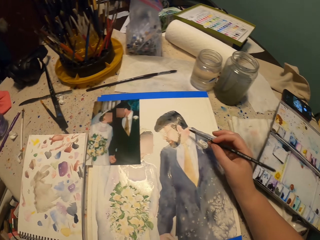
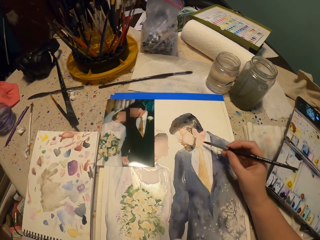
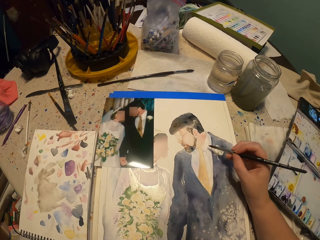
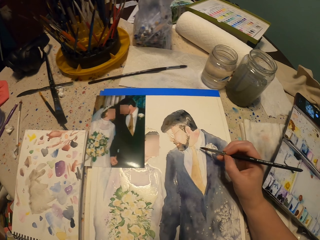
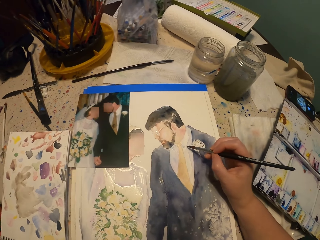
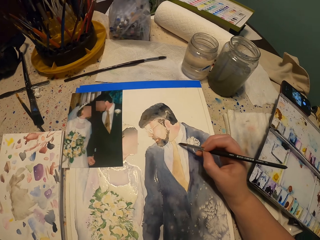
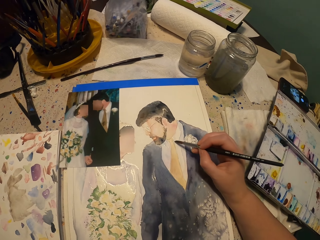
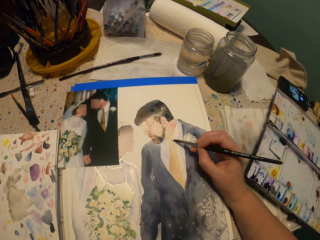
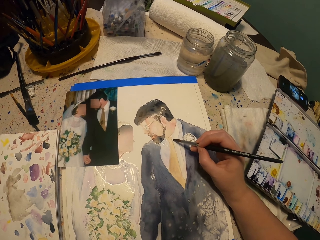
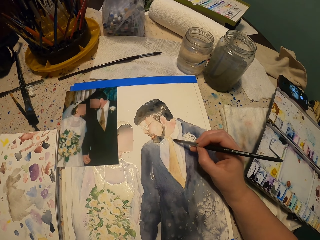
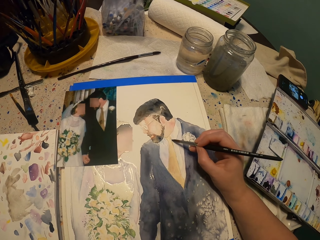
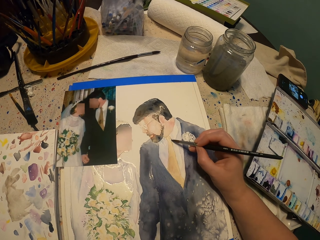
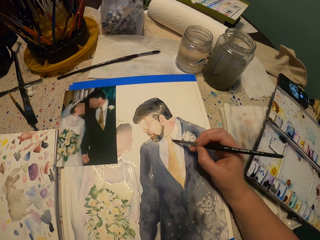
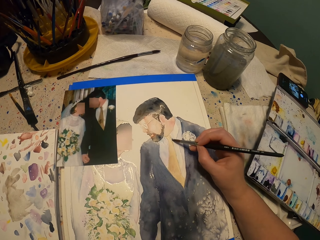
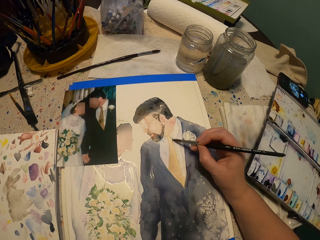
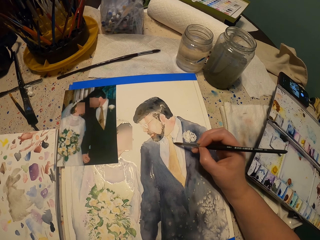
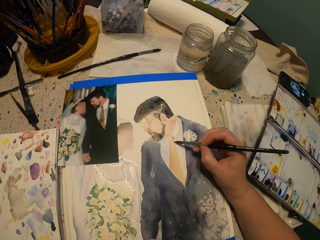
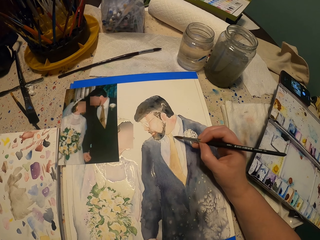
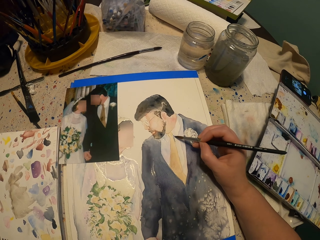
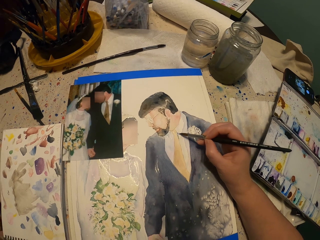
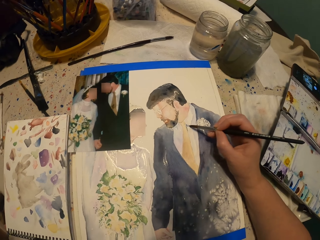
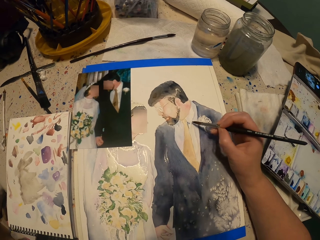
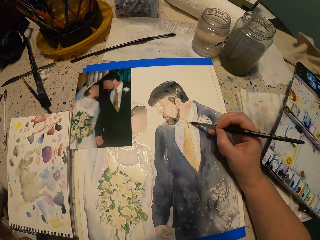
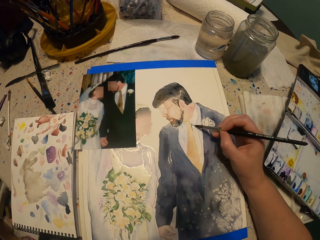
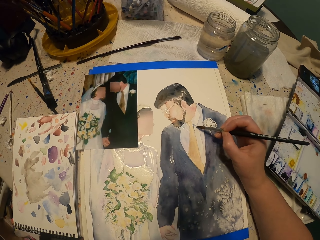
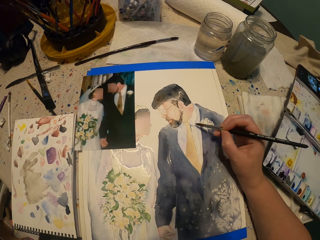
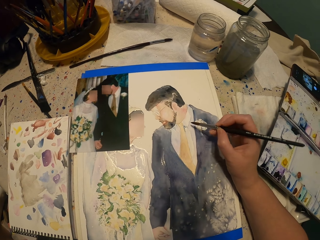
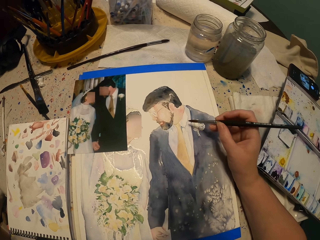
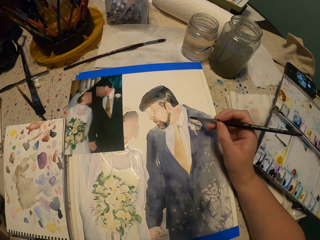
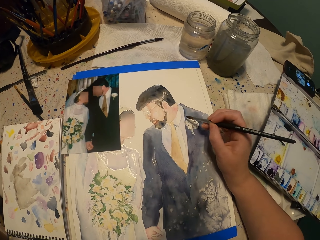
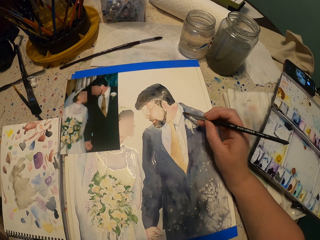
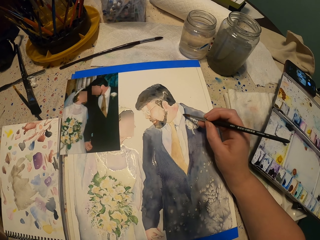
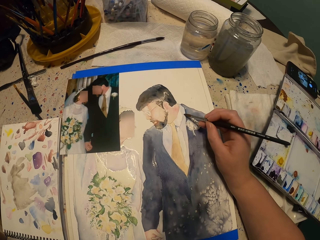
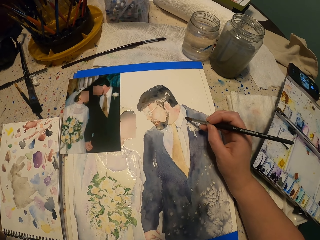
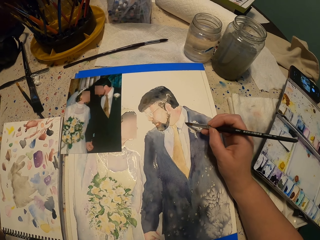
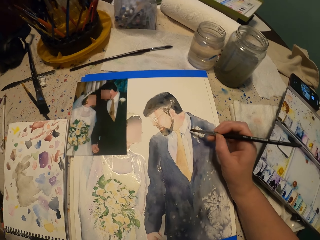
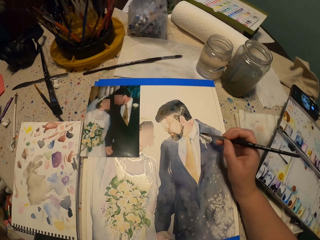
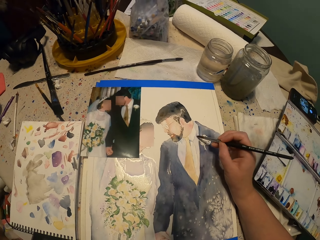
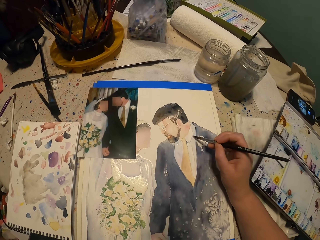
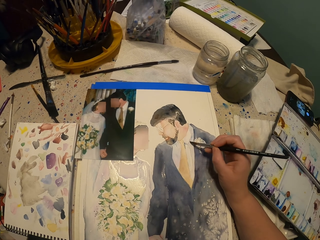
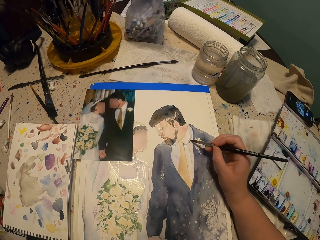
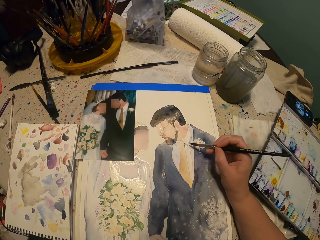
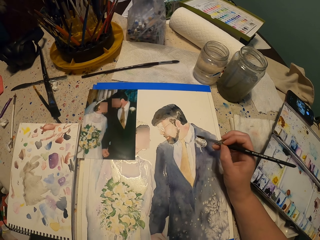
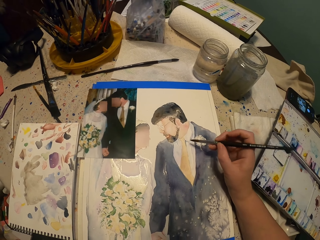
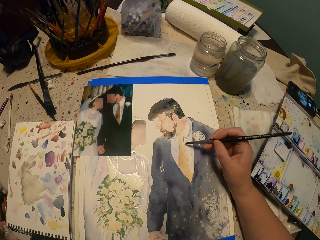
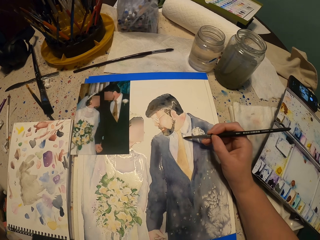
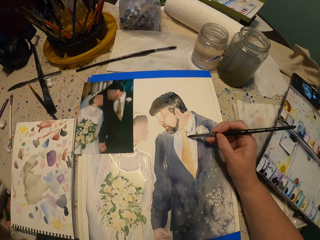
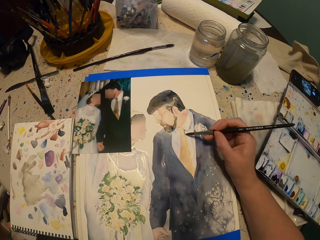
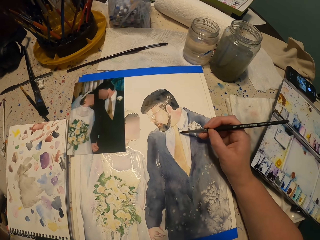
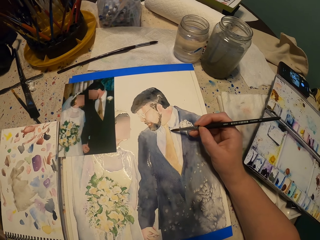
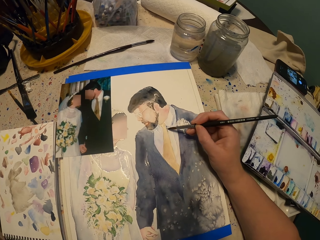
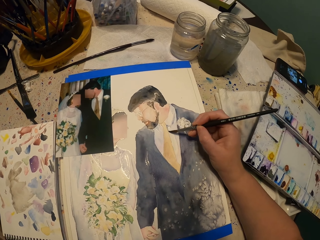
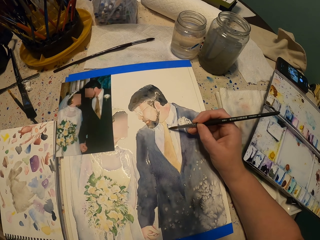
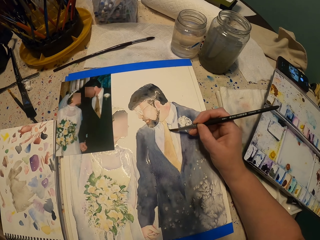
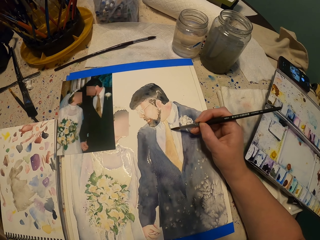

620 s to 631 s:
The camera wearer paints the picture.

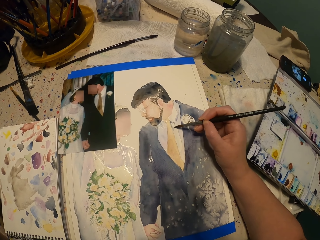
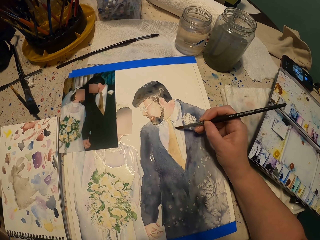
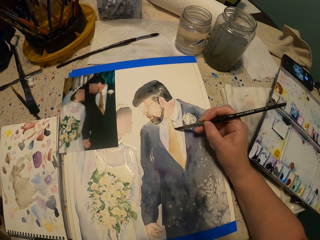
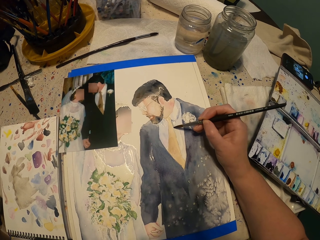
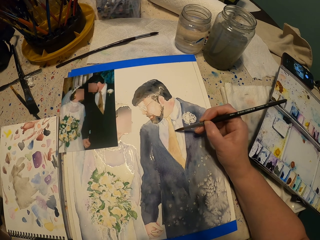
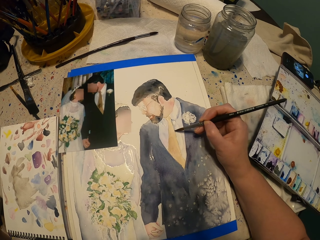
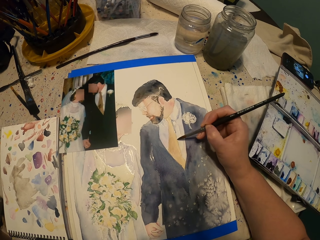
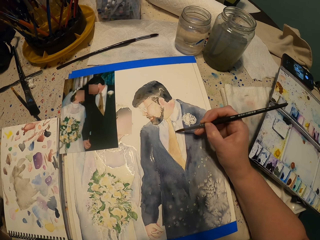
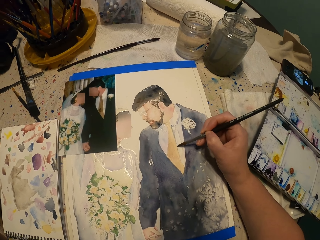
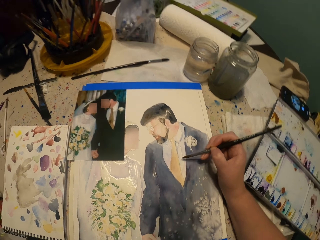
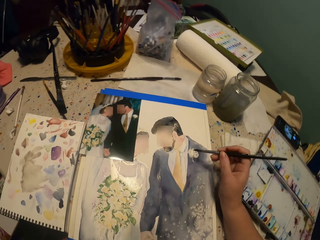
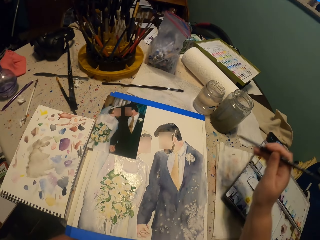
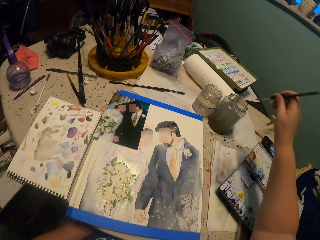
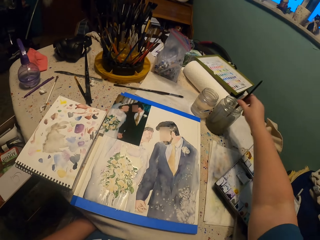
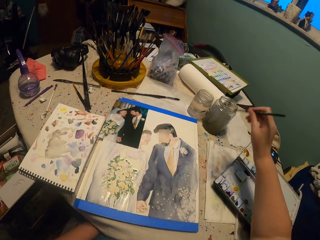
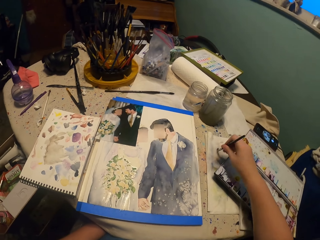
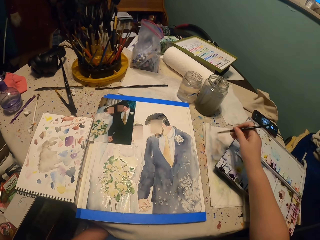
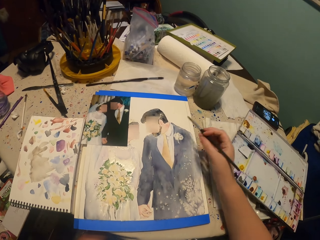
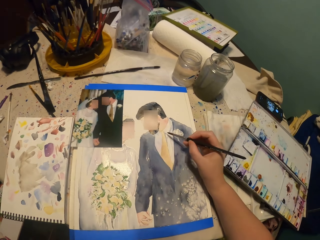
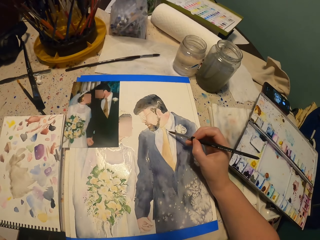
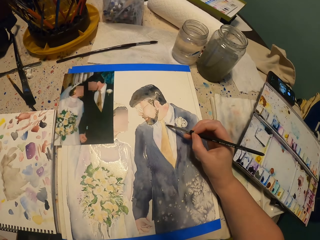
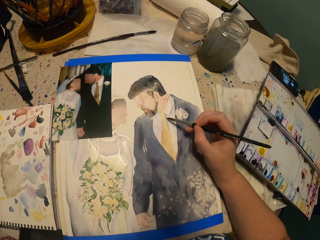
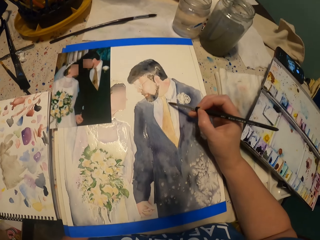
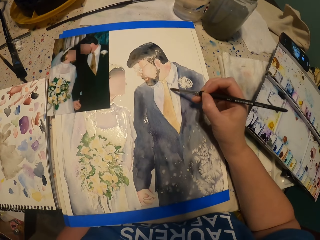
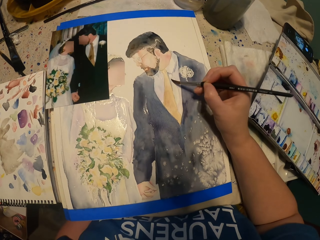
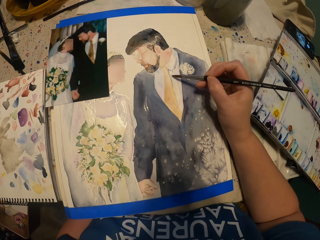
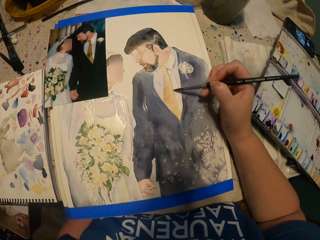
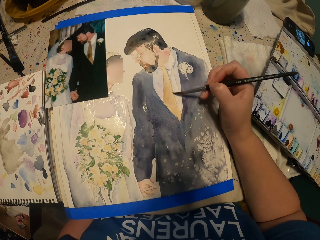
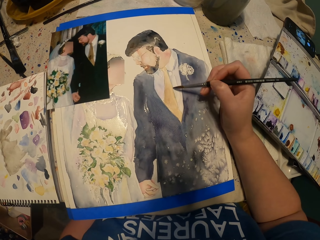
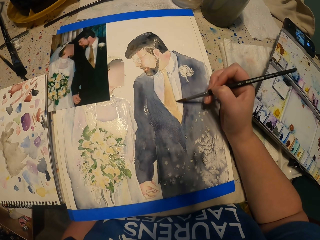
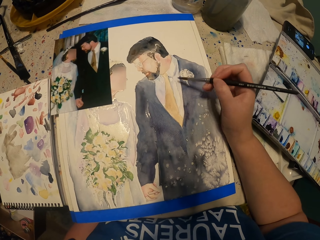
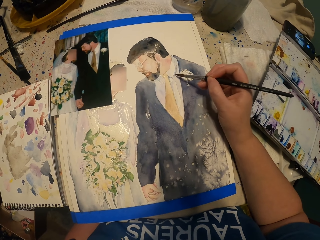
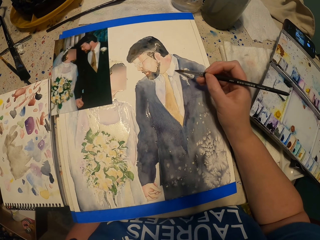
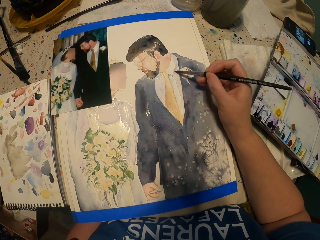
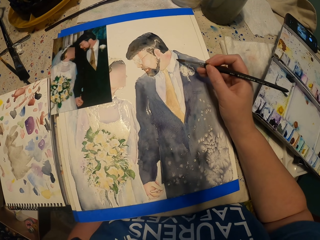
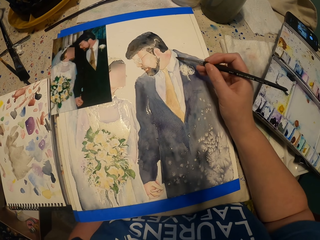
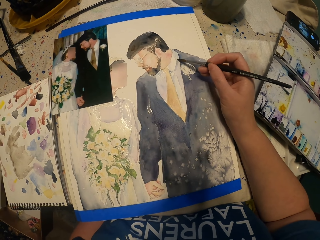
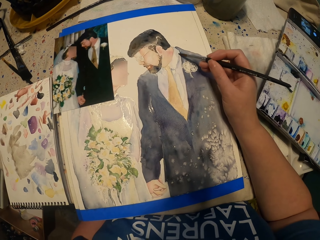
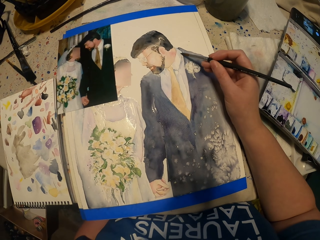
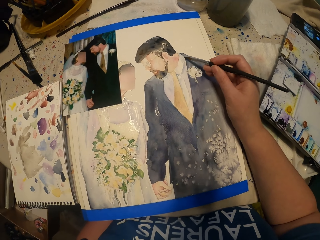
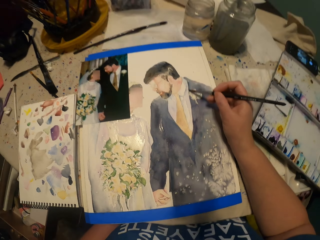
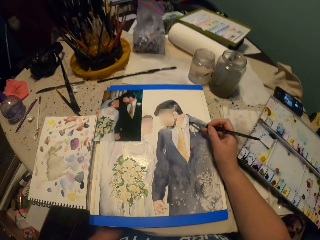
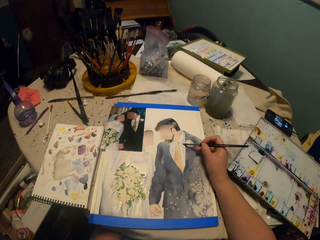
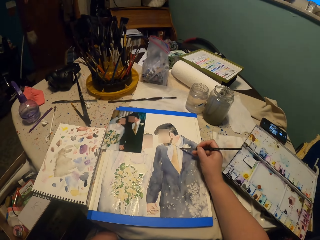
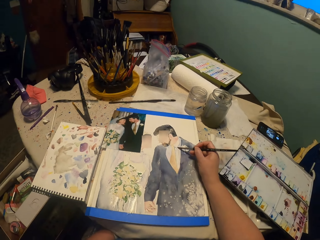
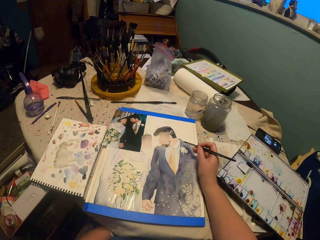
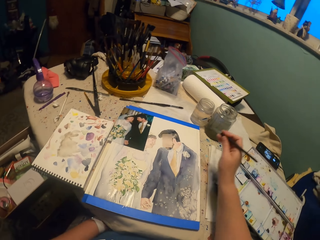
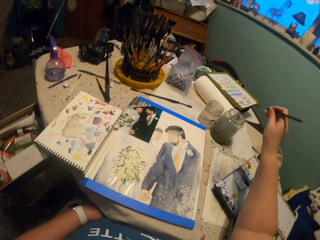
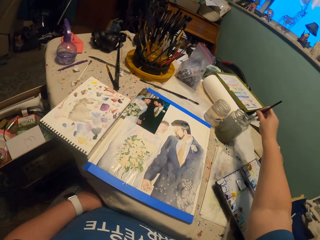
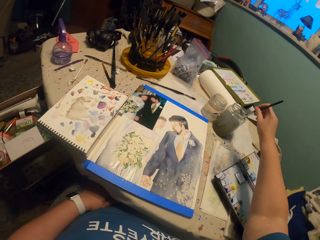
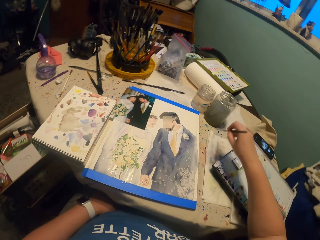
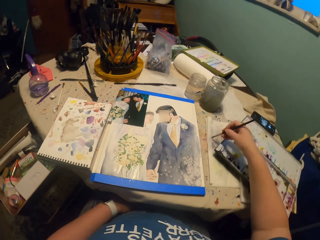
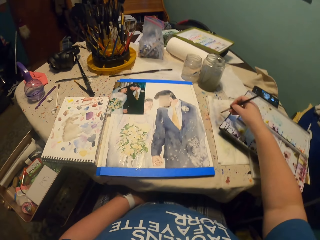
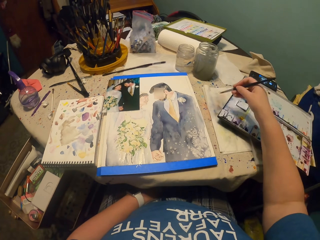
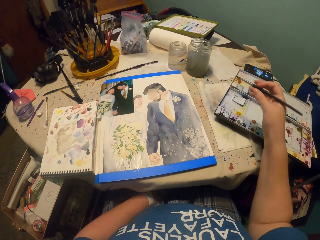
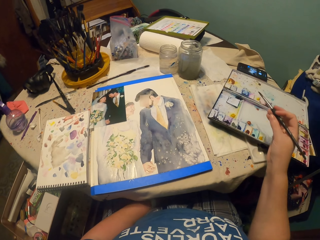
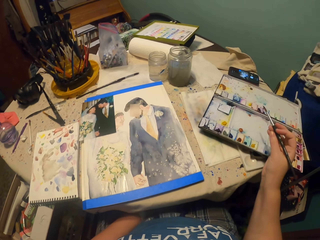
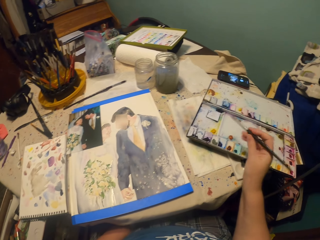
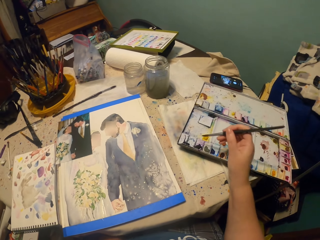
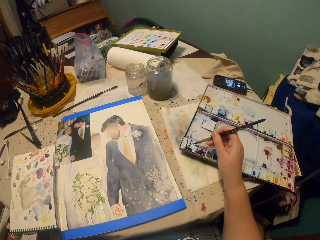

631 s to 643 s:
The camera wearer picks up the water from the glass with a paint brush. They squeeze the water on the towel from the brush. They paint the picture. They pick up the water from the glass with the paint brush. They squeeze the water on the towel from the brush.
